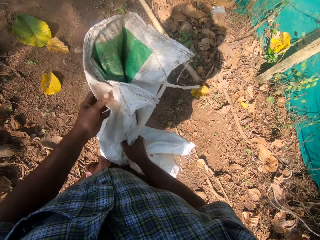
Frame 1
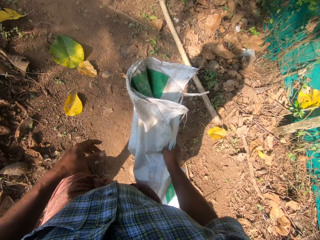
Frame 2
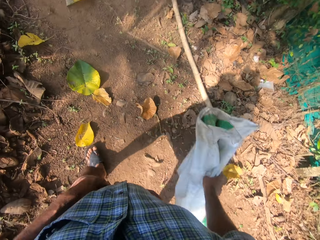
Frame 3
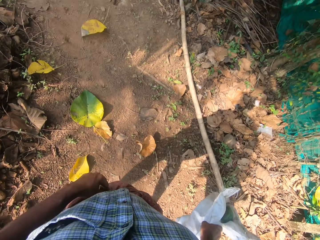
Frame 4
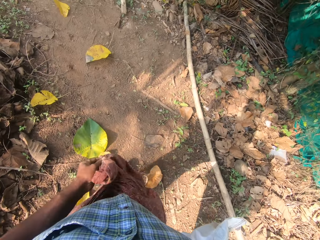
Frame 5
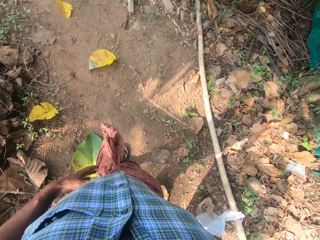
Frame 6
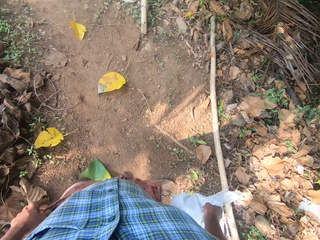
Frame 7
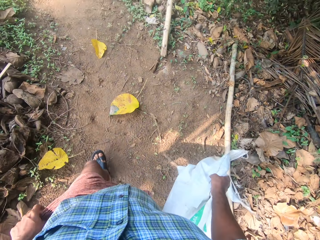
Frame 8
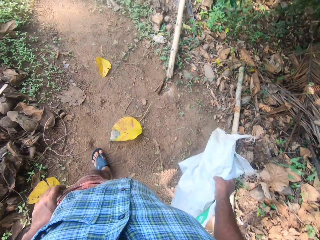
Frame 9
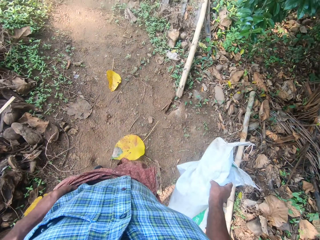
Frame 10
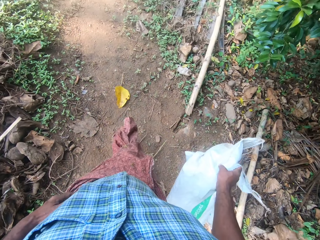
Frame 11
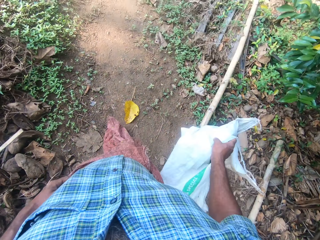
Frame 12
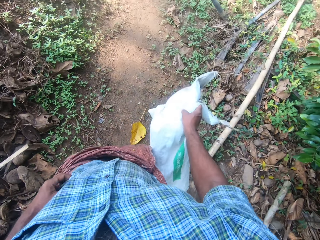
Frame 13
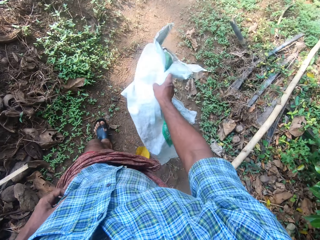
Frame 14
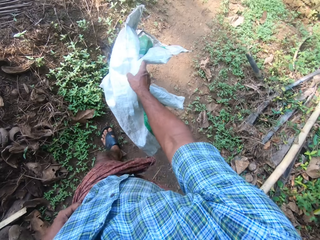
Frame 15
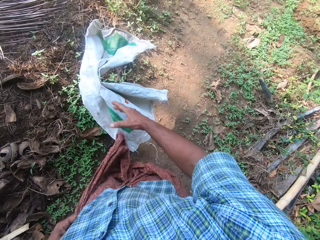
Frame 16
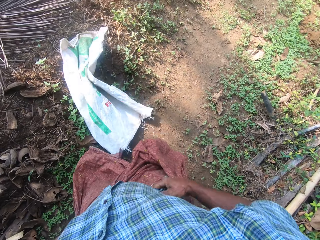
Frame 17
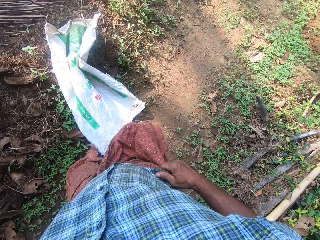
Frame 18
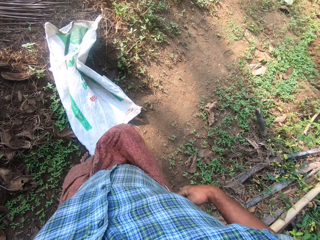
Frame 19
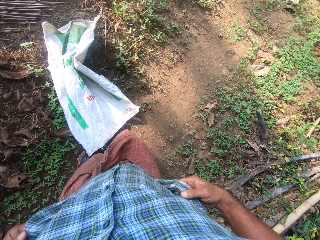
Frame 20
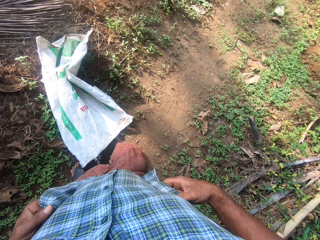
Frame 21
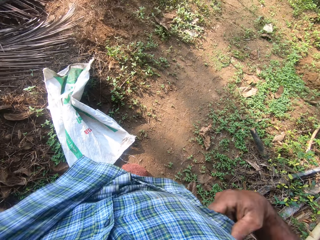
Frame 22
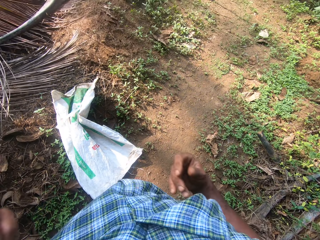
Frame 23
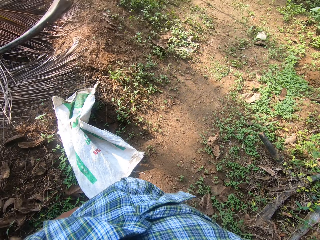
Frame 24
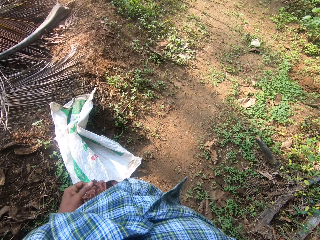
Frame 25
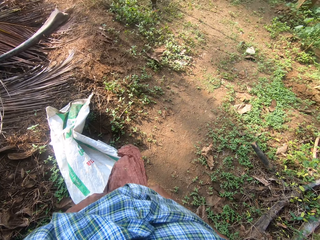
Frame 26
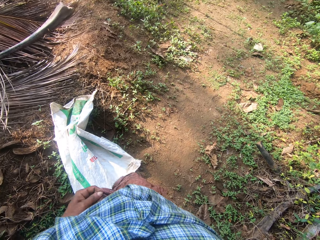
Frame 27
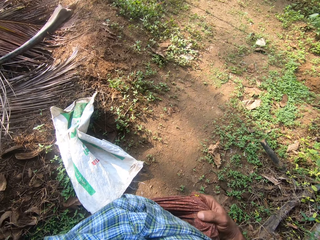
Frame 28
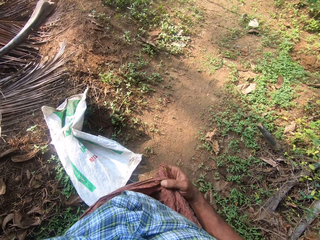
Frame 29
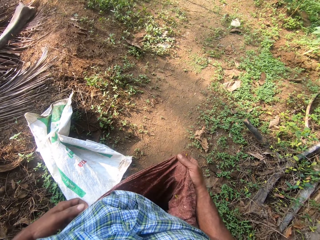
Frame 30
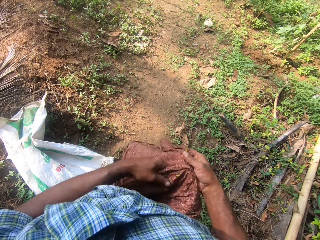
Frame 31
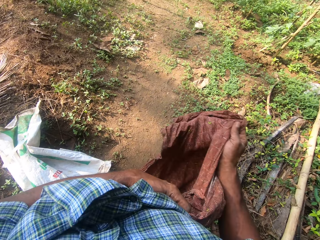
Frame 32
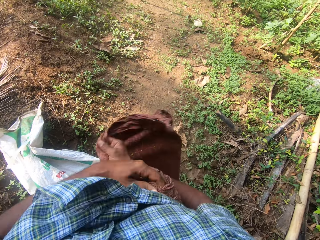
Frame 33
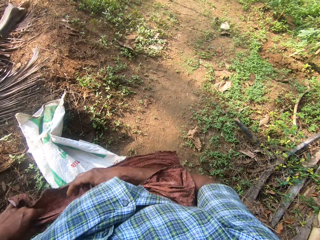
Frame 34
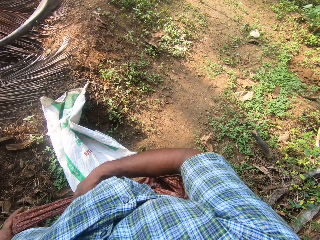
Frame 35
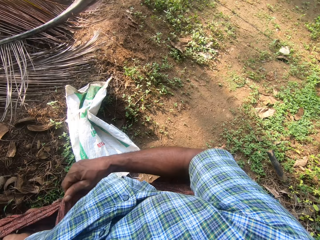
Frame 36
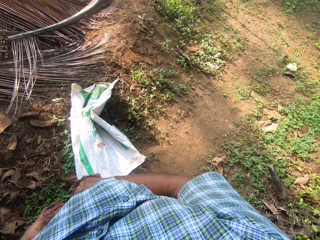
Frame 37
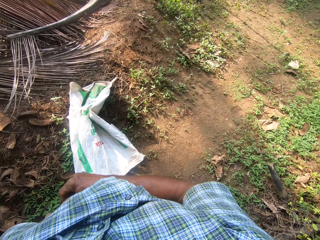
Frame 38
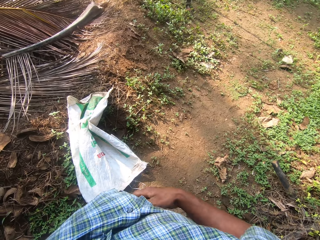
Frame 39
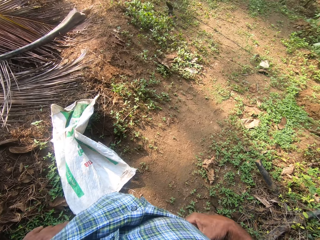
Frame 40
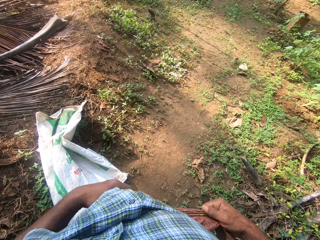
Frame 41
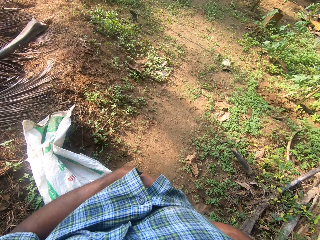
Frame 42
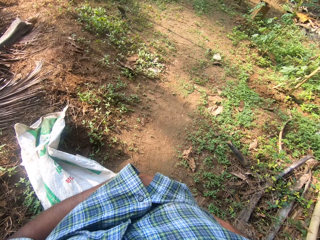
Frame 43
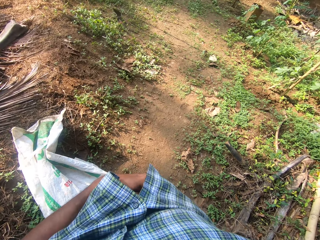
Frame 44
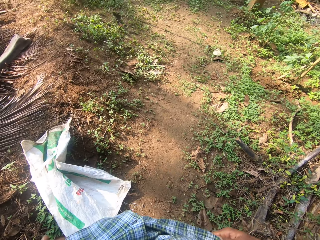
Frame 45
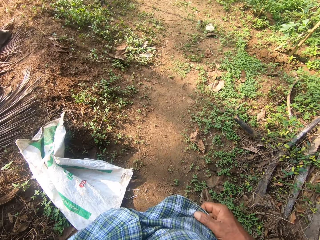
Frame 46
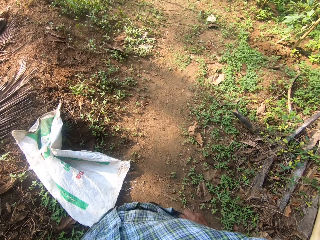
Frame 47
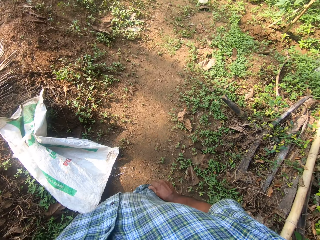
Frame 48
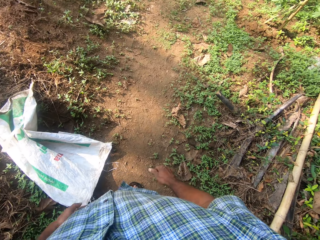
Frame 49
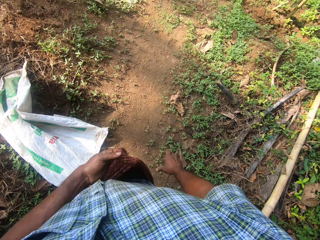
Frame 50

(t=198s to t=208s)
The camera wearer carries the bag with the right hand. They walk around. They drop the bag to the ground with the right hand. They pull the shirt up. They adjust the wrapper clothing with hands.

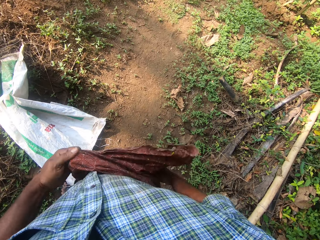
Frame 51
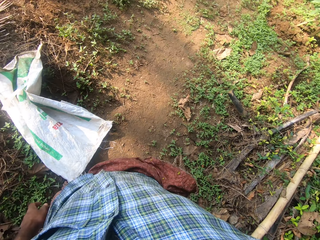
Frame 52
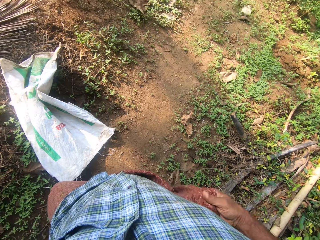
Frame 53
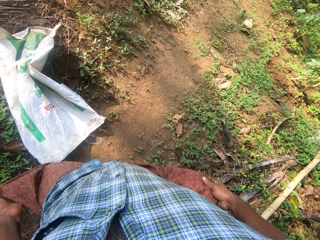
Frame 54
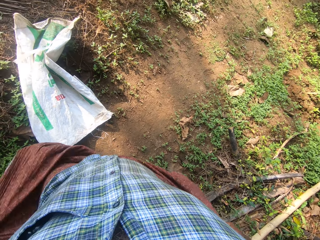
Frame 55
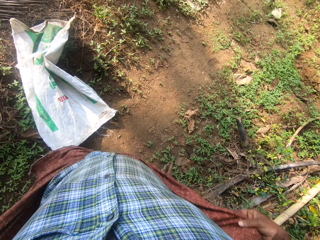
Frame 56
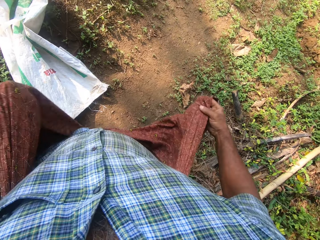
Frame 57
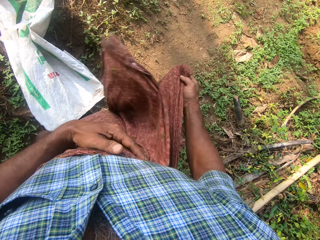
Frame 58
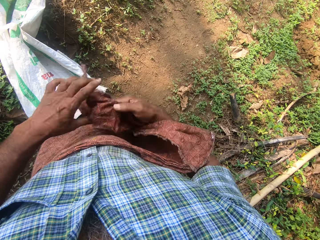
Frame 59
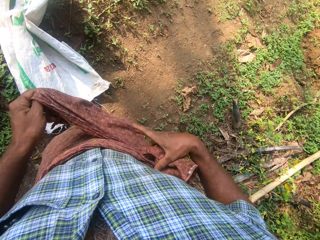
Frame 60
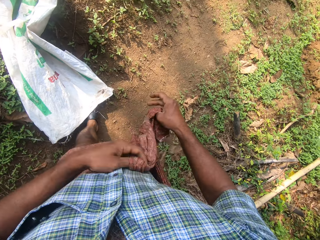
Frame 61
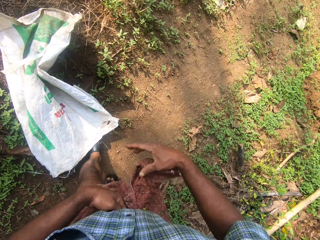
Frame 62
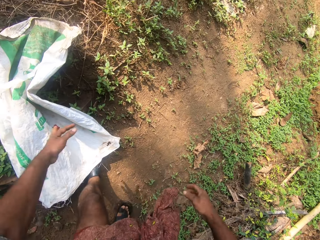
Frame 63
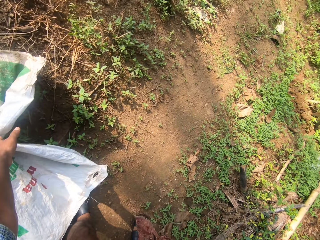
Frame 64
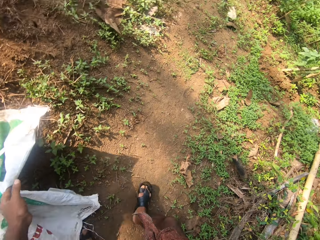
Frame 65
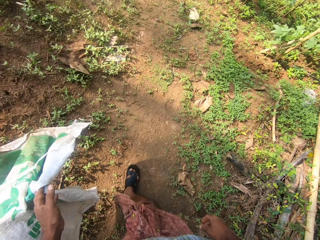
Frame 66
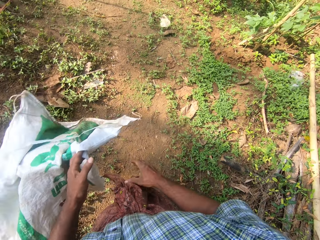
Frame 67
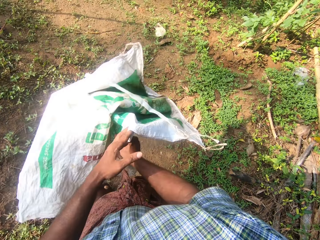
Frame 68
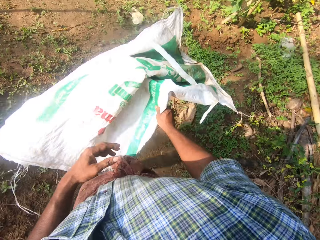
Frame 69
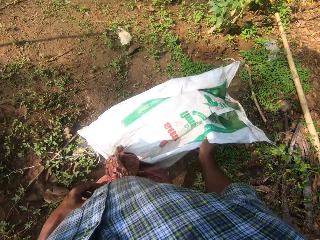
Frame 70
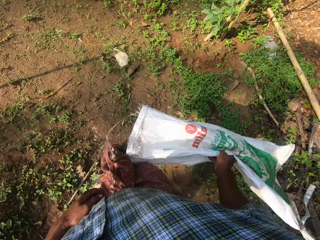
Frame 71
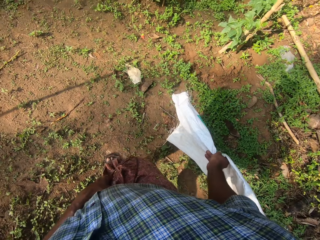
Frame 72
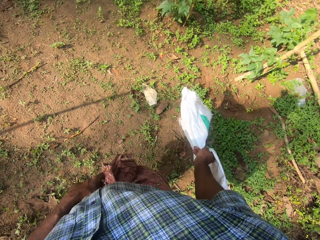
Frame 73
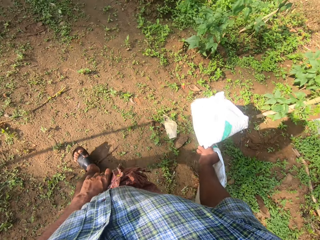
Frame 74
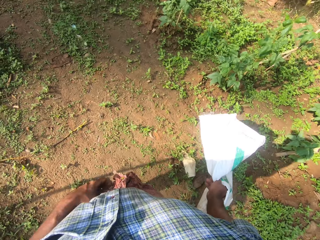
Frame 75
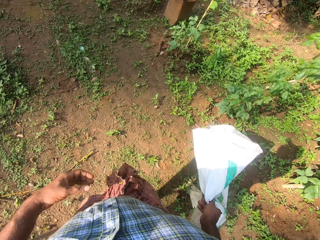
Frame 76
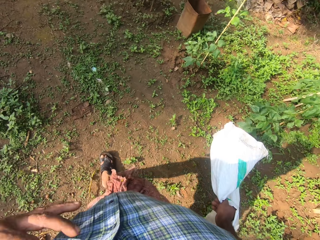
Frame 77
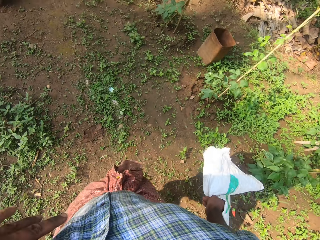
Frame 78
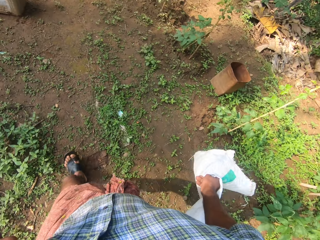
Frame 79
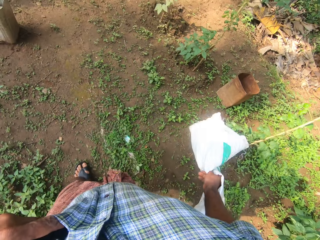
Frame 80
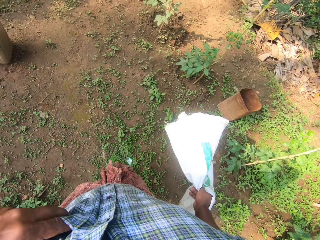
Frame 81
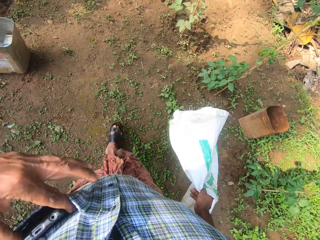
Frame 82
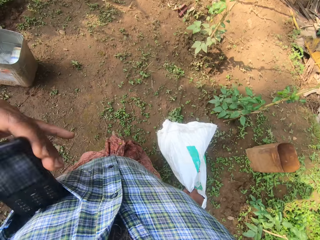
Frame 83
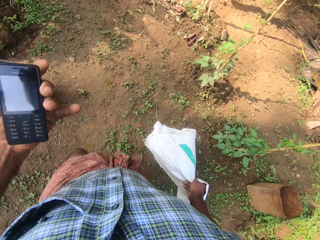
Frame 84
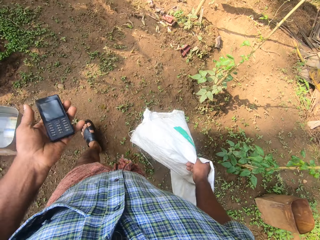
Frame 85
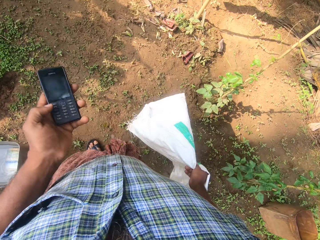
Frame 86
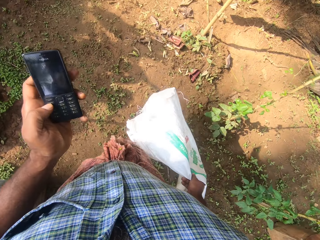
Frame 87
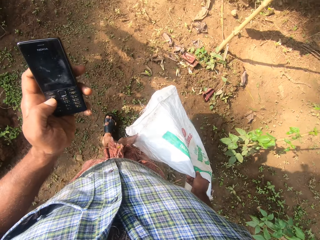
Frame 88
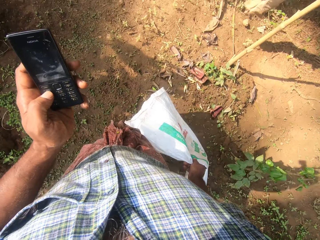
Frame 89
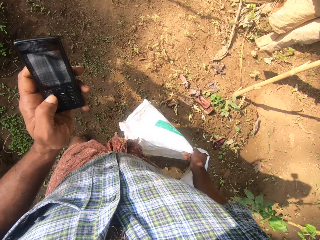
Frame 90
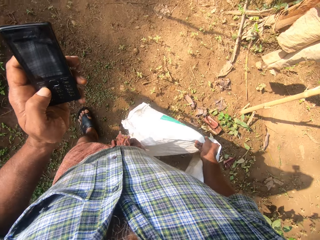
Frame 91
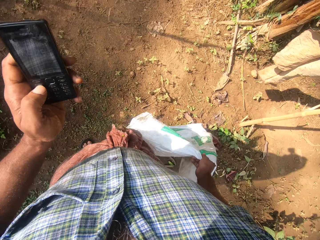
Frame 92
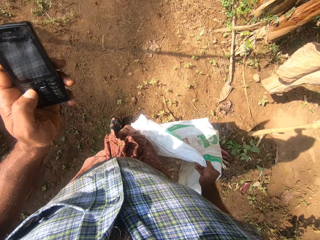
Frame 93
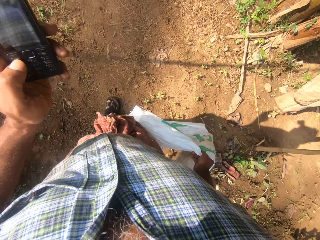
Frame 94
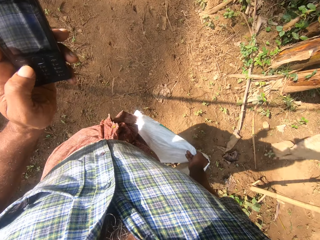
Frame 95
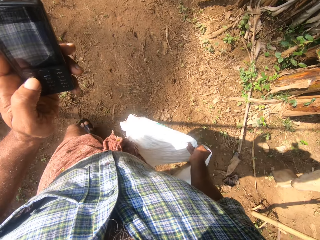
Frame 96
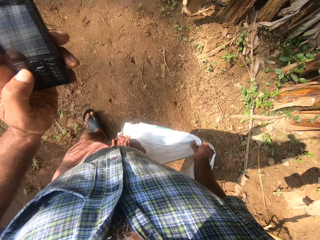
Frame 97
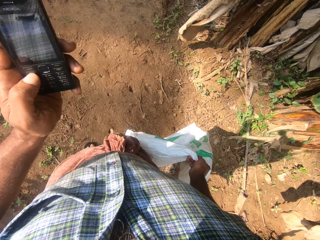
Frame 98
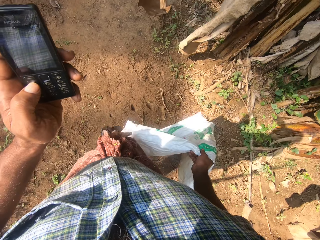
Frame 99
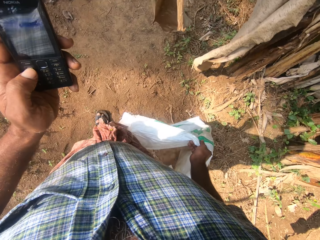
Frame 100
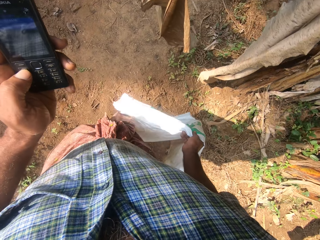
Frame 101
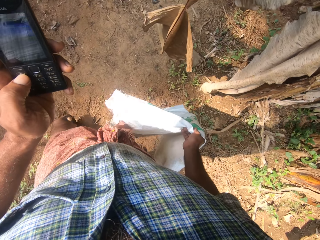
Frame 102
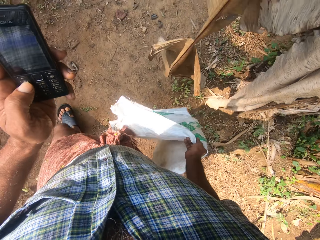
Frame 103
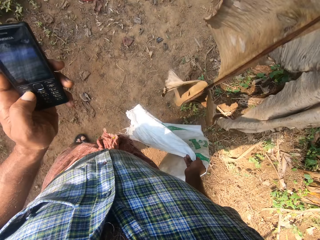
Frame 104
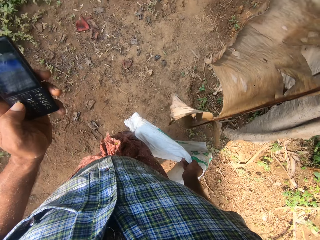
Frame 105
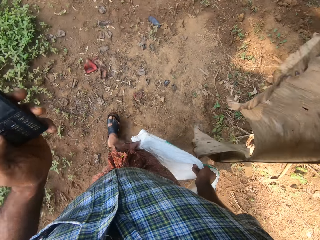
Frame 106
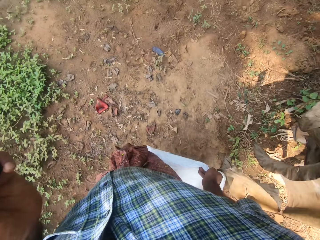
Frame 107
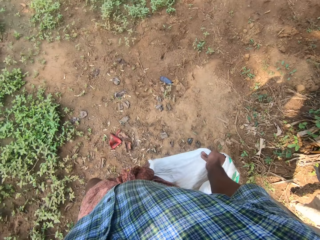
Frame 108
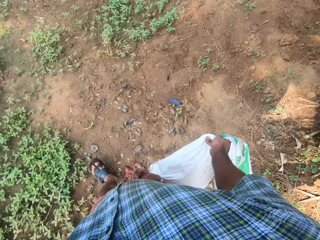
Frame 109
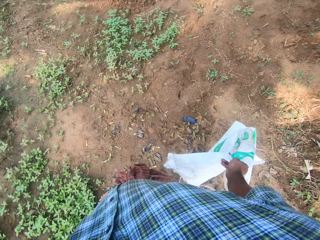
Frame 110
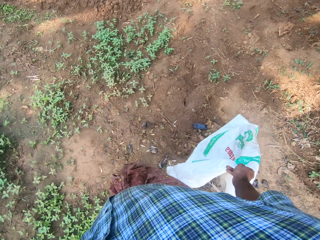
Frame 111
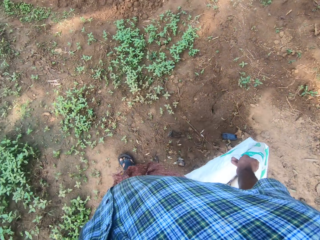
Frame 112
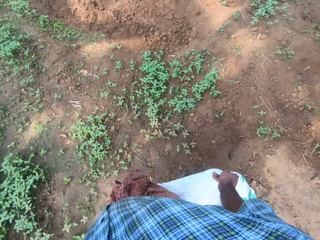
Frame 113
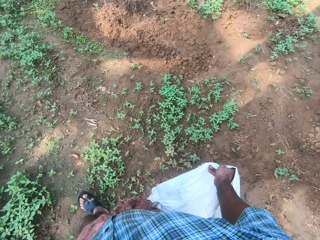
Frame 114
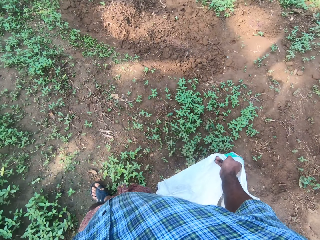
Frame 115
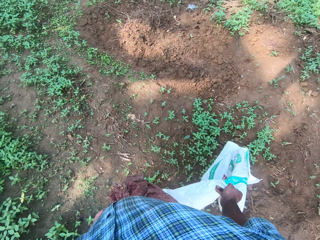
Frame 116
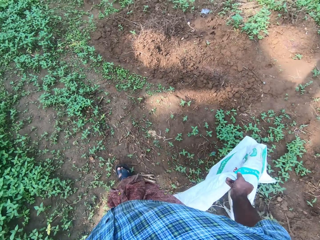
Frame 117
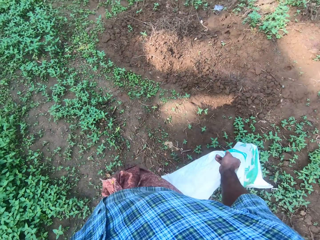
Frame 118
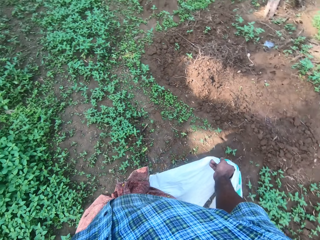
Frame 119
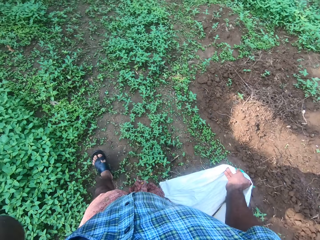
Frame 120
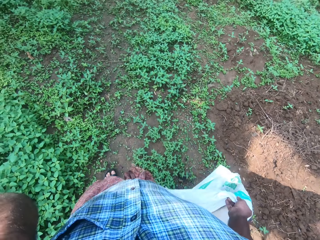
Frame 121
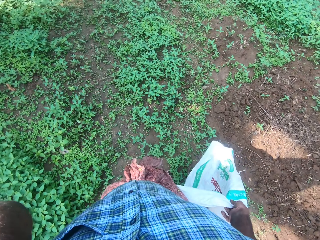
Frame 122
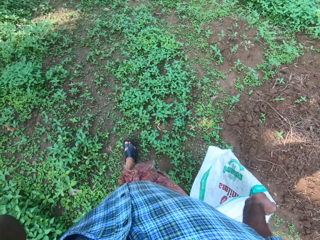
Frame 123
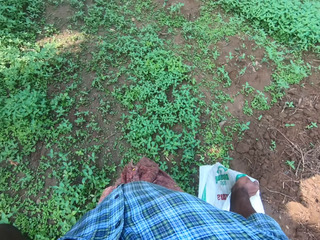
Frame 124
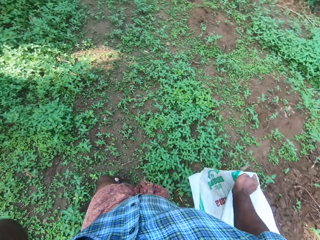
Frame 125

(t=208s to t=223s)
The camera wearer picks up the bag from the floor with the left hand. They pass the bag to the right hand. They walk around the farm. They remove the phone from the pocket with the left hand. They use the phone. They walk around. They make a phone call. They walk around the farm.
